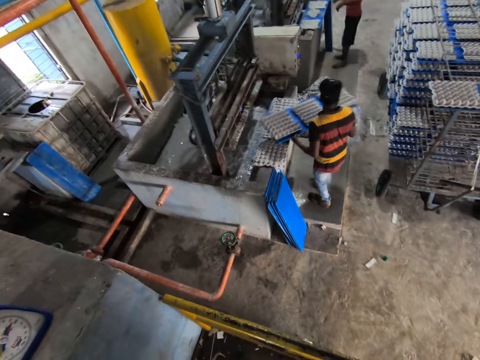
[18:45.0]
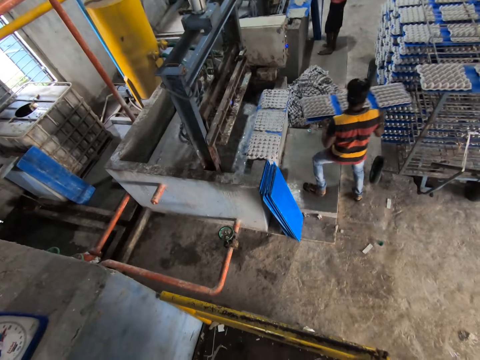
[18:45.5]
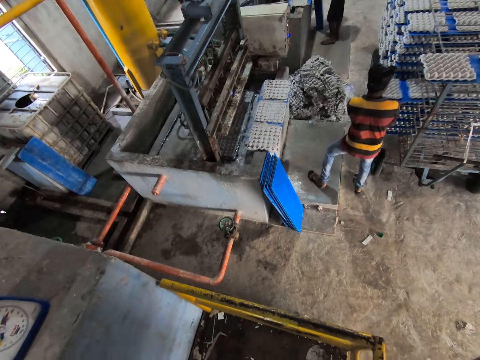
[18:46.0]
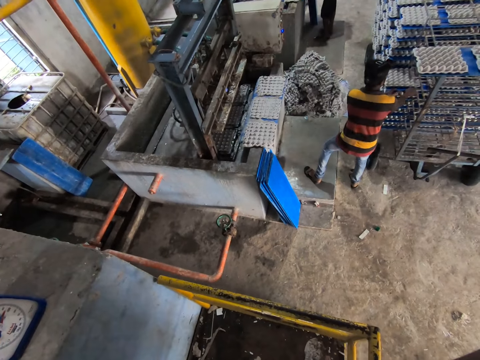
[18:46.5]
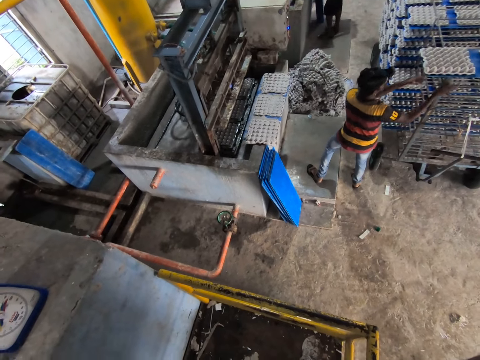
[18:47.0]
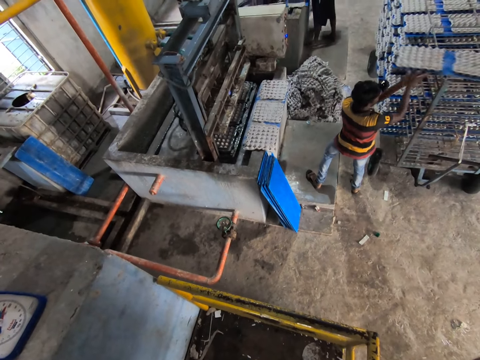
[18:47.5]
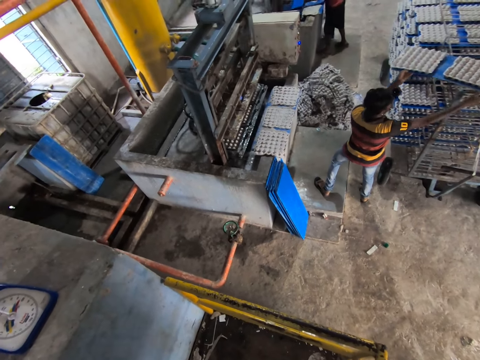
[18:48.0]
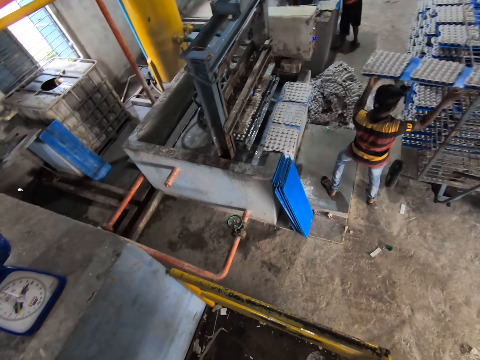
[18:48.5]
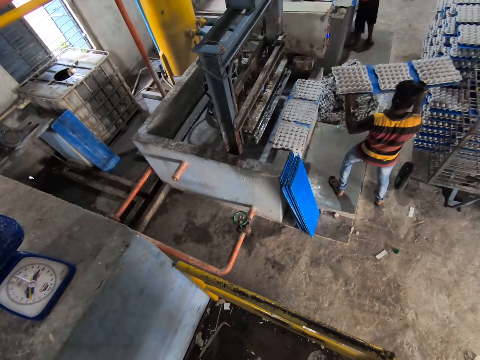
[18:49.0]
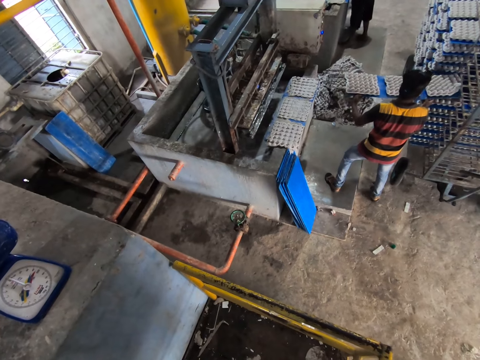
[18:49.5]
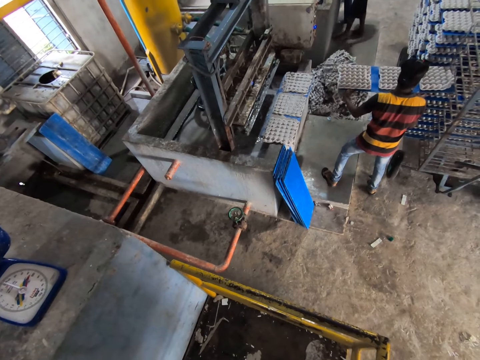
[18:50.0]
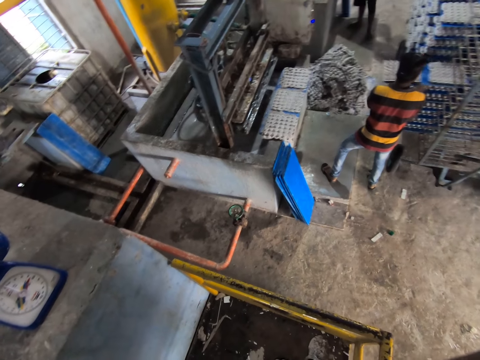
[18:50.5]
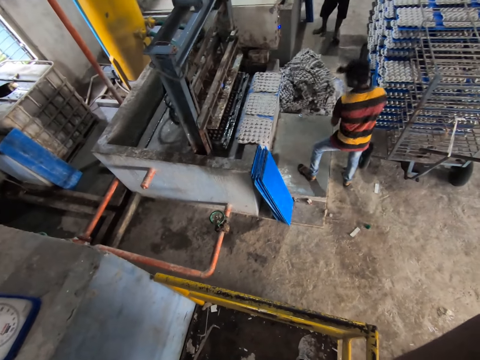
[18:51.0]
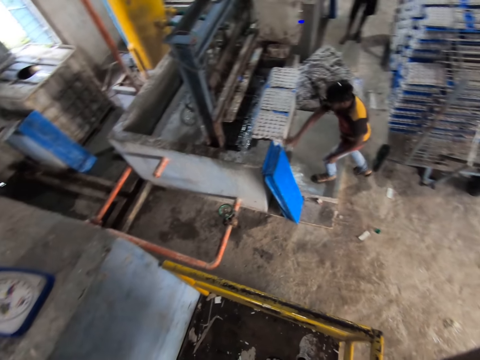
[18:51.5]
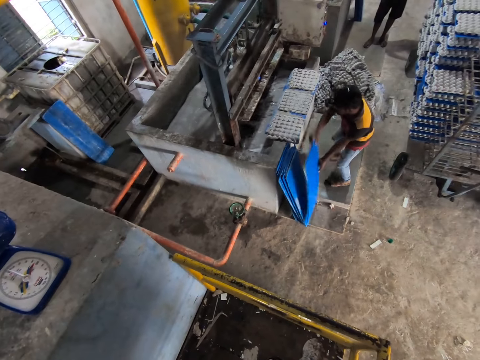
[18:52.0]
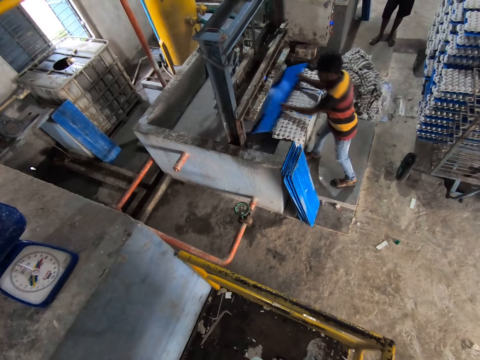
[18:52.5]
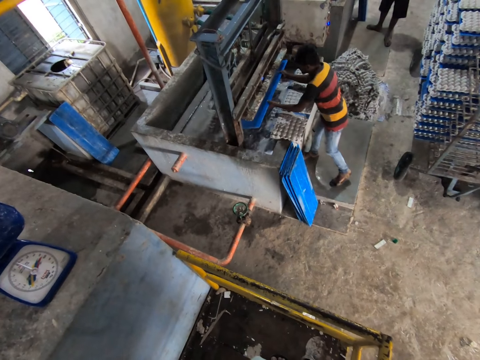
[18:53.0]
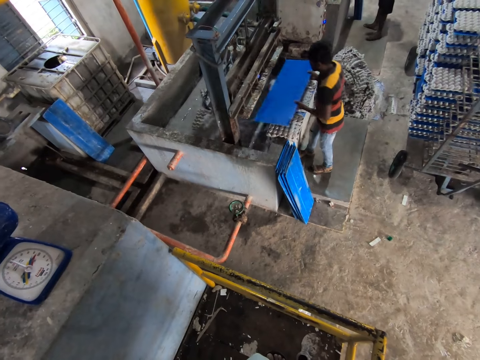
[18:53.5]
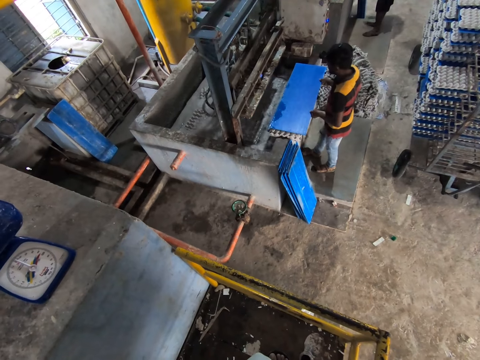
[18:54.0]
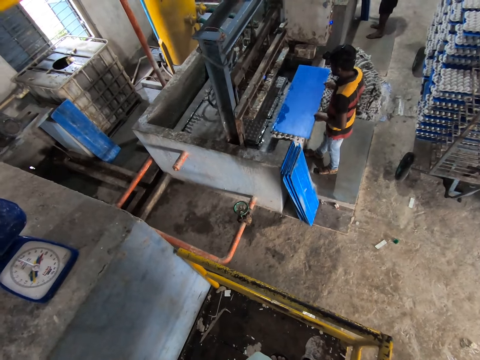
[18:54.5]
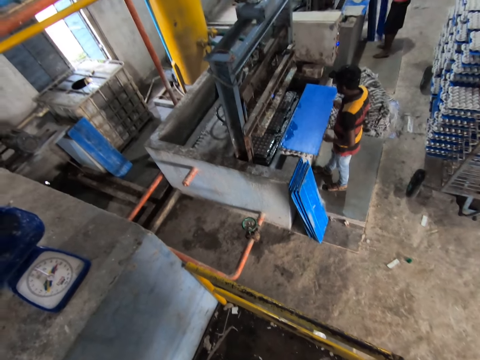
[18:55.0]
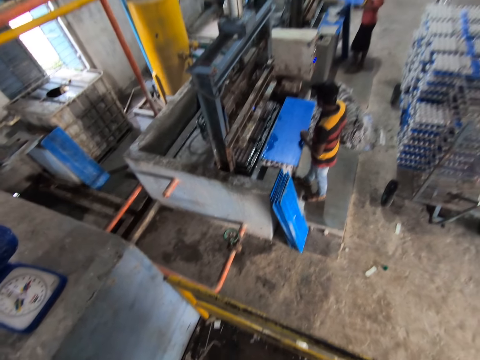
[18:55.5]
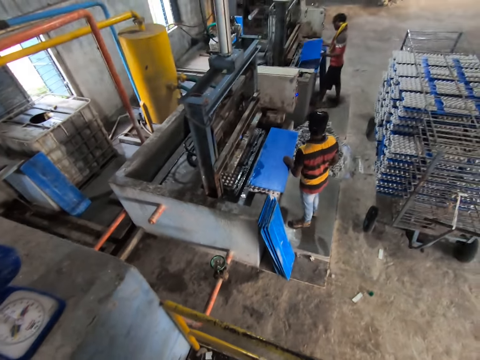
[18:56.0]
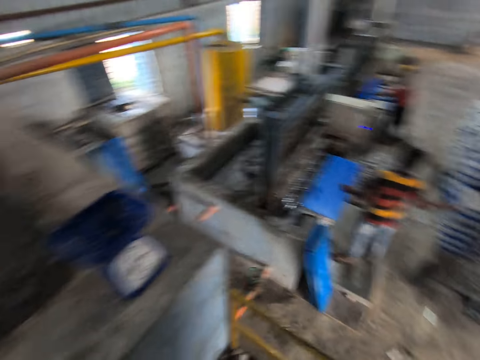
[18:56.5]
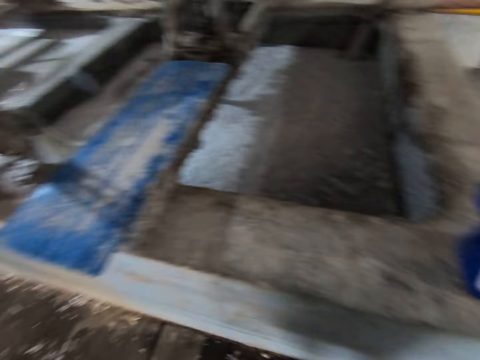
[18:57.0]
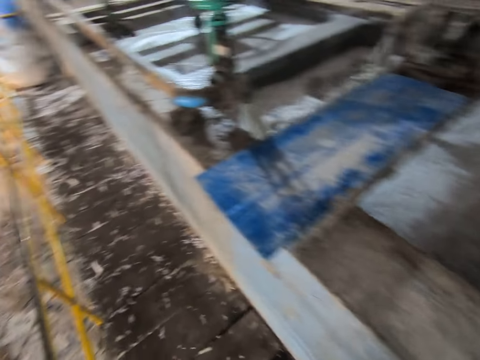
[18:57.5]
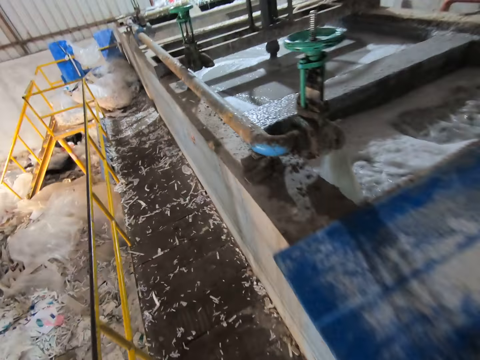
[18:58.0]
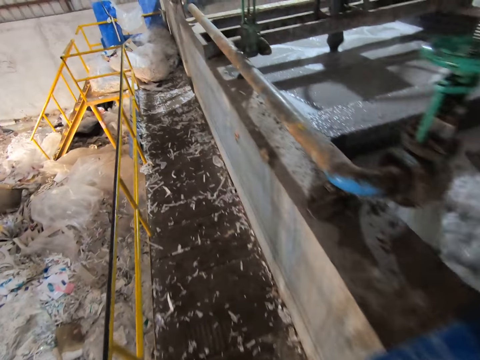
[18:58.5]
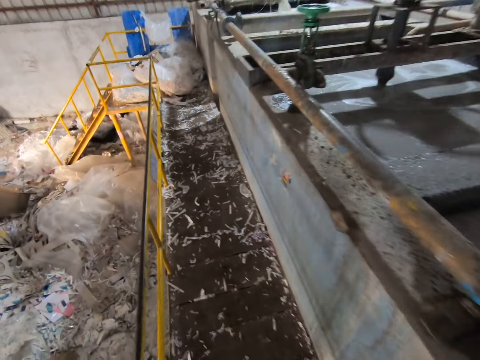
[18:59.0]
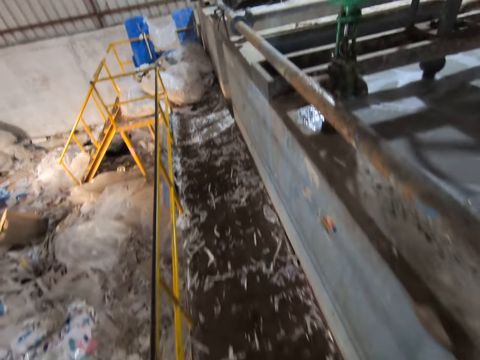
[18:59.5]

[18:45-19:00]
A man removes the plastic sheet together with some egg trays on it from the egg tray machine with both hands and slides the plastic sheet together with the egg trays in the rack with both hands. The camera wearer stares at a man. The first man picks a plastic sheet together with some egg trays on the rack with both hands, slides the plastic sheet together with the egg trays in the rack with both hands, picks a plastic sheet on the floor with both hands, inserts the plastic sheet into the egg tray machine with both hands, and drops the plastic sheet on the plastic sheet with egg trays on the ledge with both hands. Another man inserts the plastic sheet into the egg tray machine with both hands. The camera wearer walks around the factory.

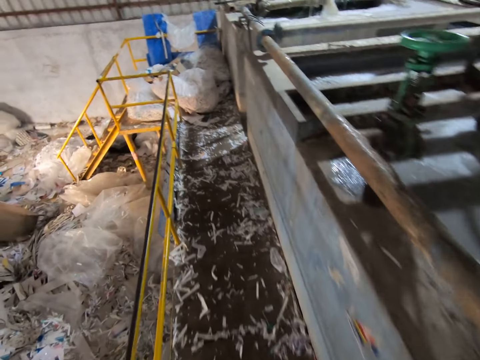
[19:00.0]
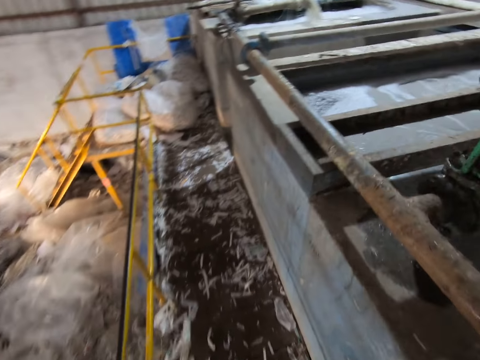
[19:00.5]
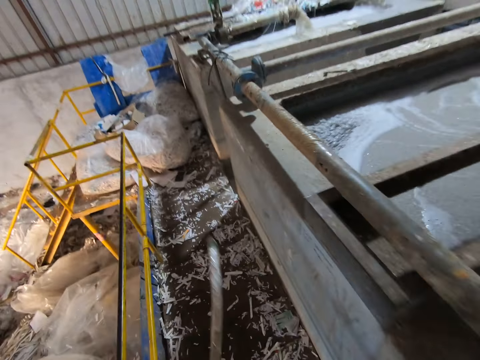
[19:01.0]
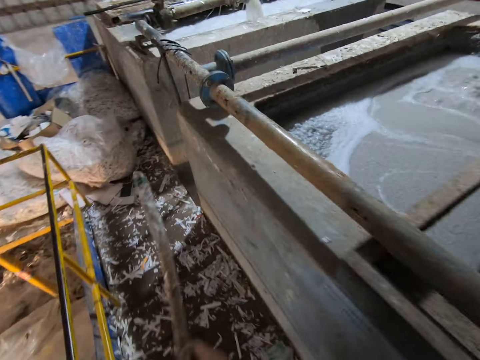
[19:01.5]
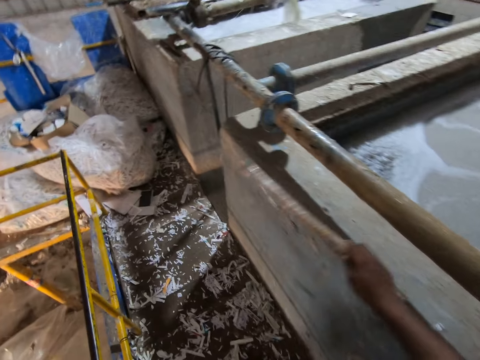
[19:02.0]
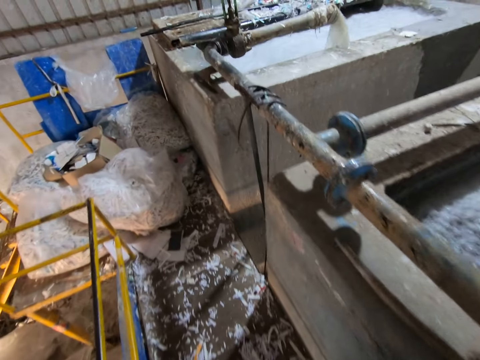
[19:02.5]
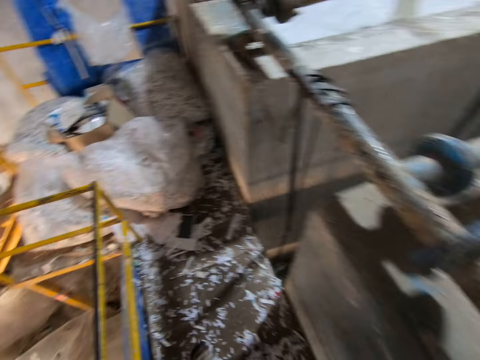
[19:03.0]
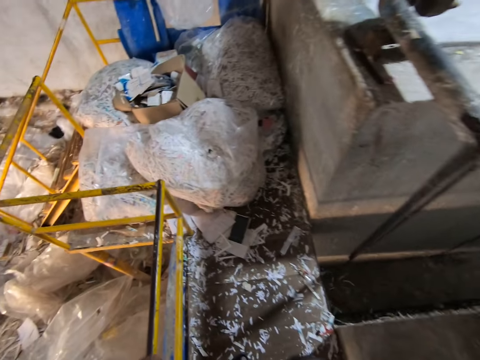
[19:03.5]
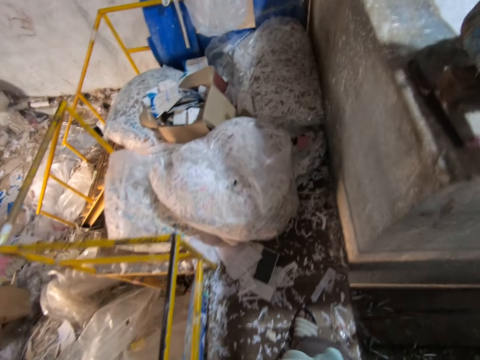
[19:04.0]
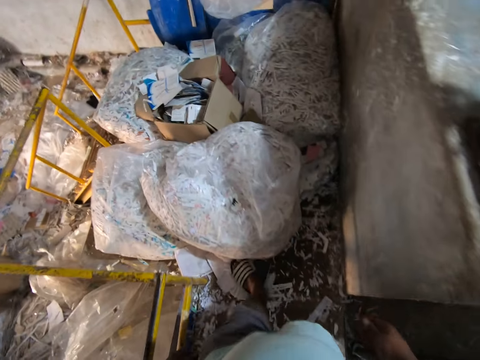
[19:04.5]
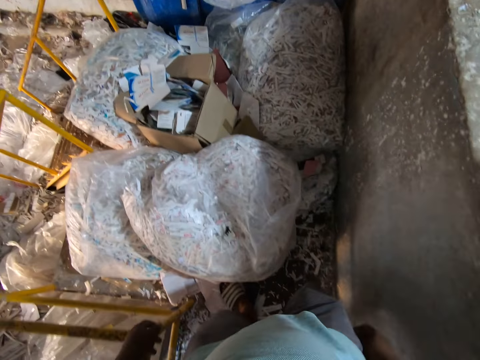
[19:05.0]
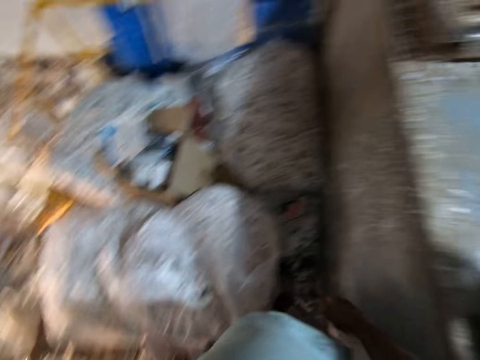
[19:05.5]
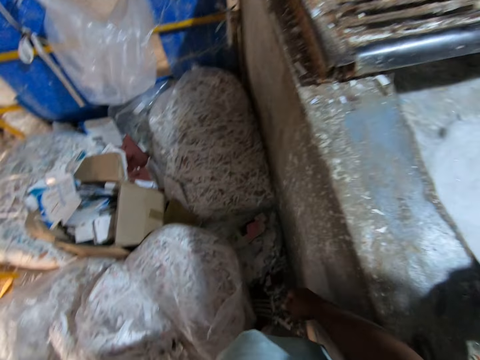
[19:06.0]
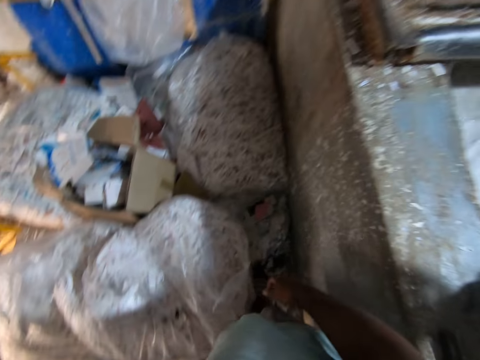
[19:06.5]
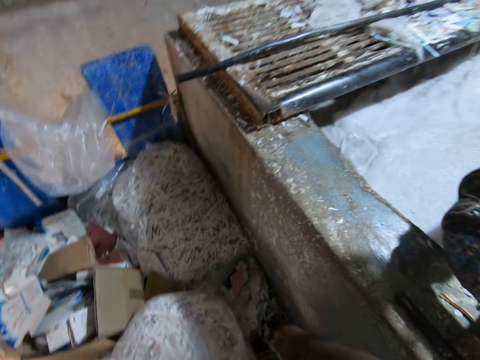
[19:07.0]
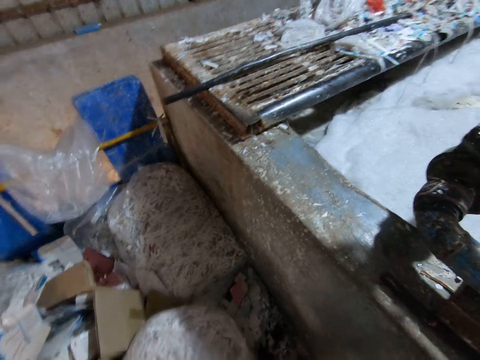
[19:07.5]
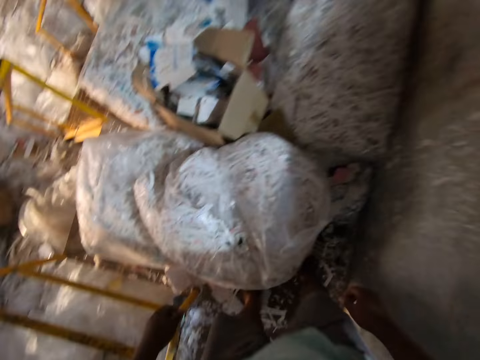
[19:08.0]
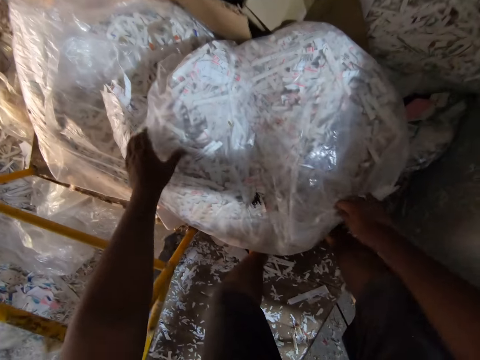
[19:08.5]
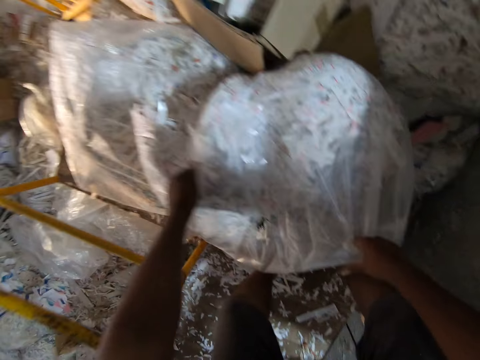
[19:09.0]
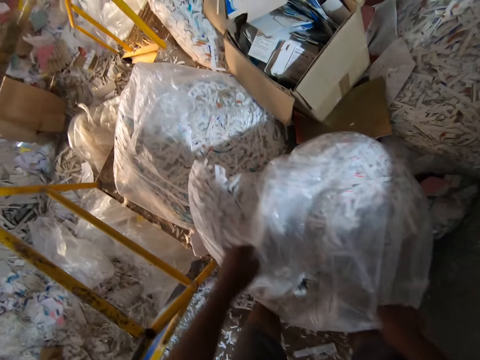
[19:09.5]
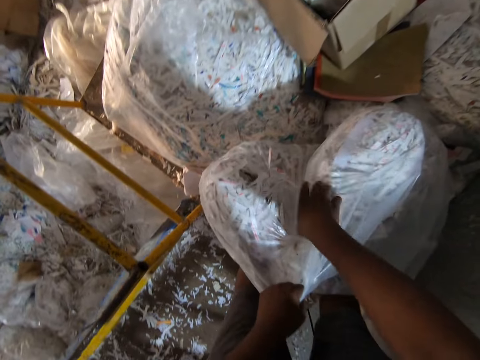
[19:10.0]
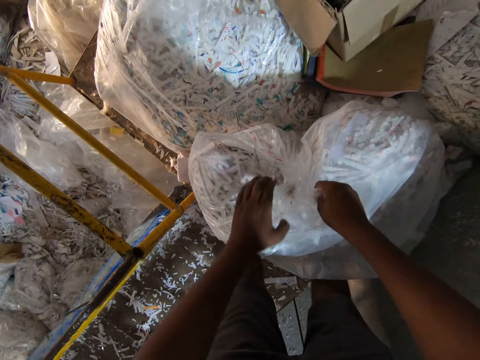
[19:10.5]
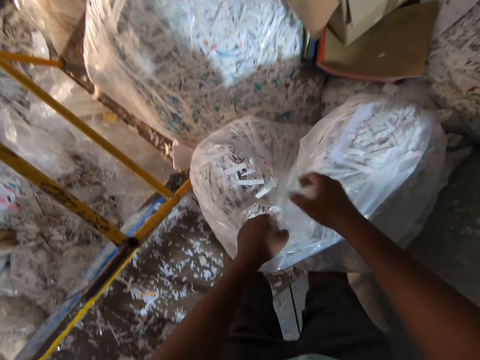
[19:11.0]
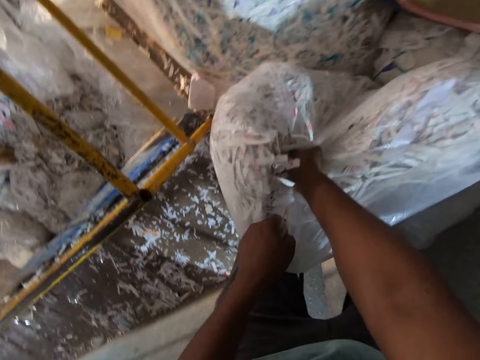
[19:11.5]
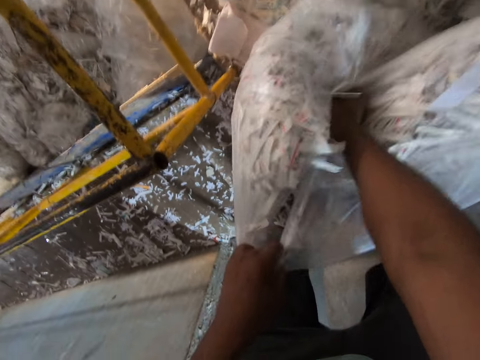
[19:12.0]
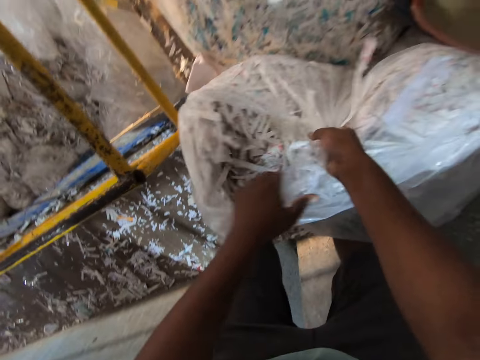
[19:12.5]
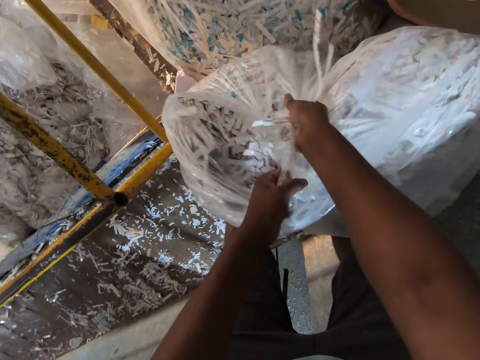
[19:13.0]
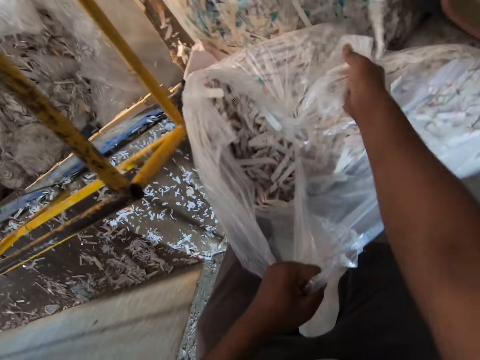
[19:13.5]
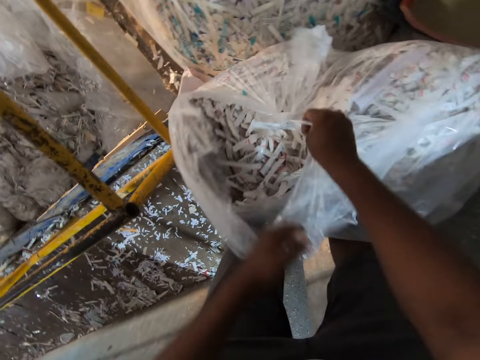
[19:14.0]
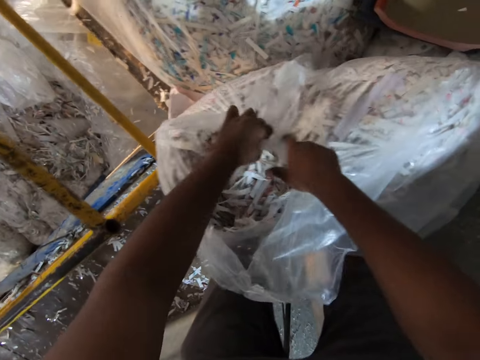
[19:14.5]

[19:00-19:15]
The camera wearer passes the stick to his right hand. He drops the stick on a ledge of a pulp mixer with his left hand. He adjusts a sealing bag or polythene paper on the floor with both hands. He picks up the polythene paper. He tears the sealing bag on the floor with both hands.
